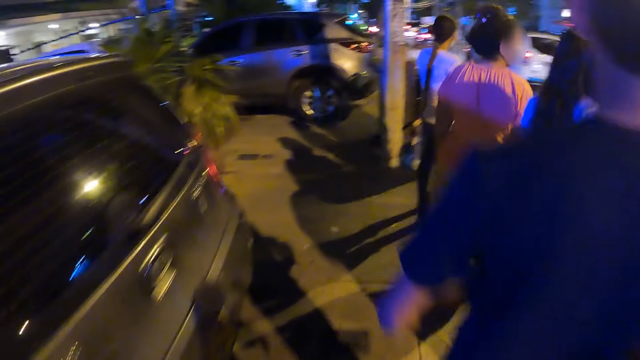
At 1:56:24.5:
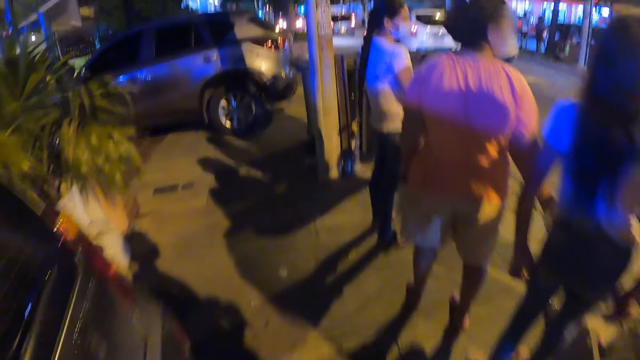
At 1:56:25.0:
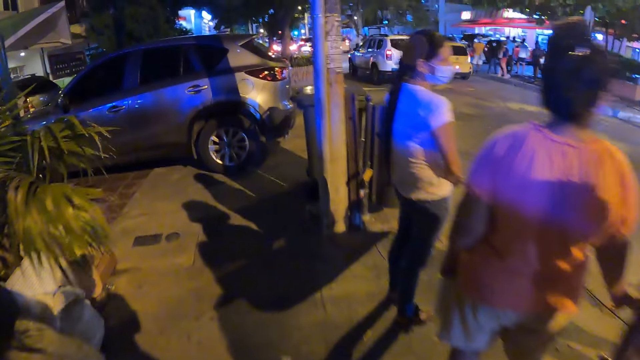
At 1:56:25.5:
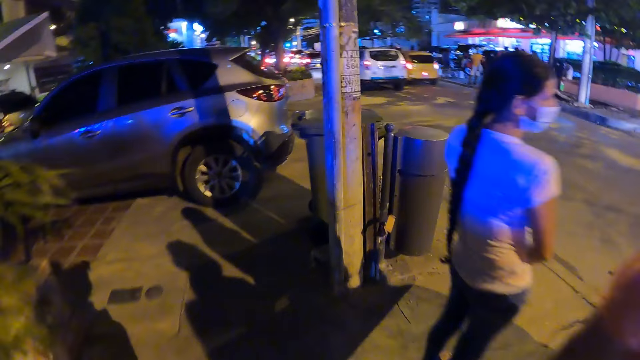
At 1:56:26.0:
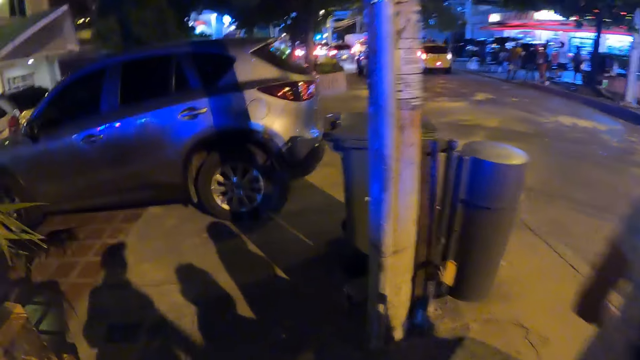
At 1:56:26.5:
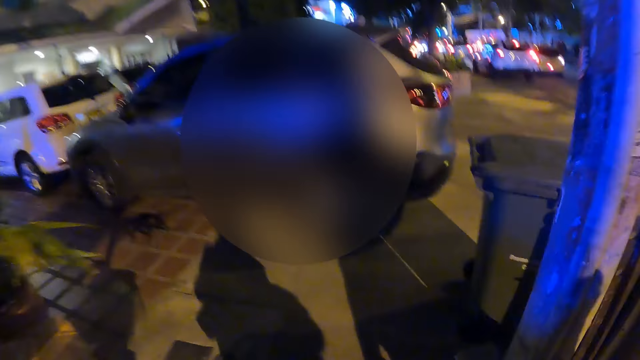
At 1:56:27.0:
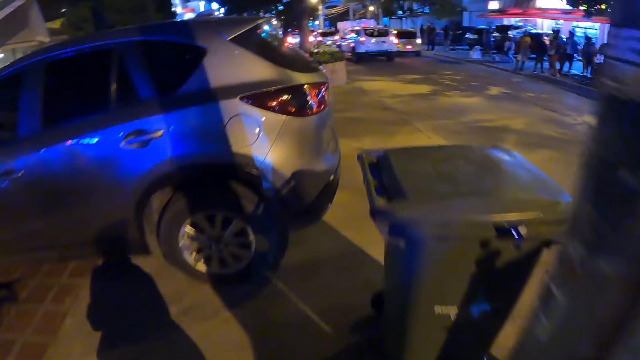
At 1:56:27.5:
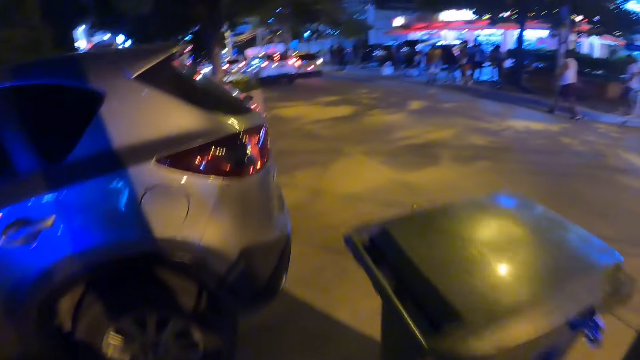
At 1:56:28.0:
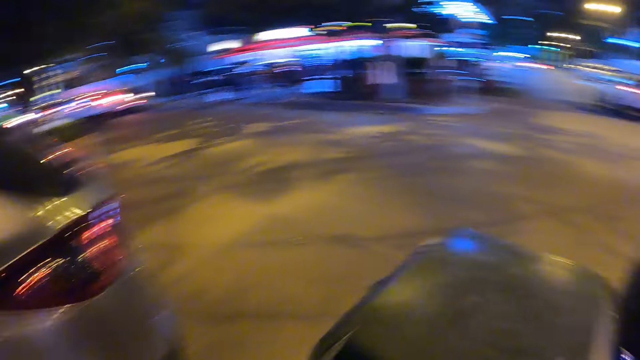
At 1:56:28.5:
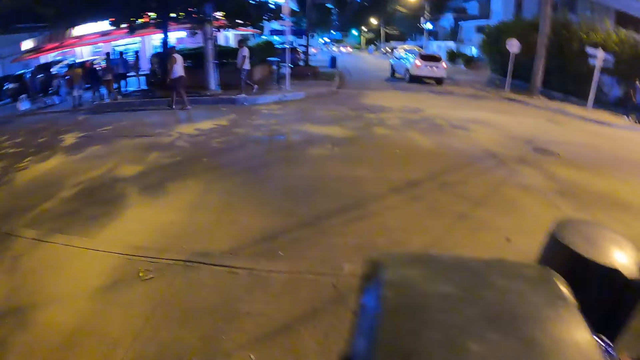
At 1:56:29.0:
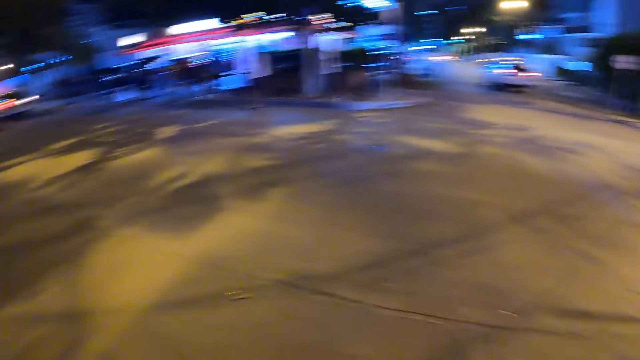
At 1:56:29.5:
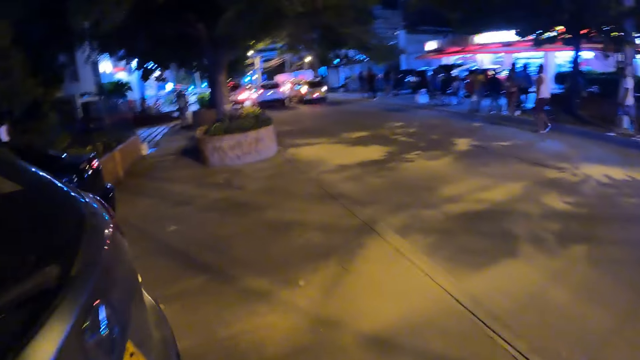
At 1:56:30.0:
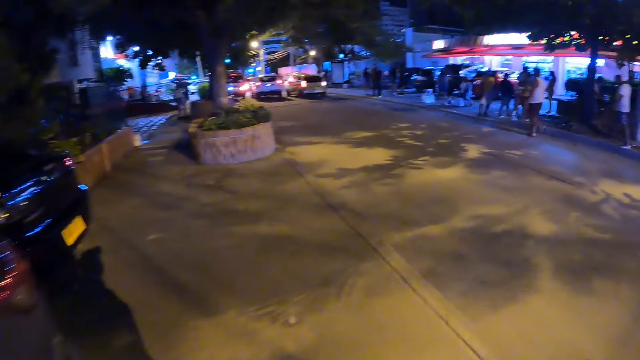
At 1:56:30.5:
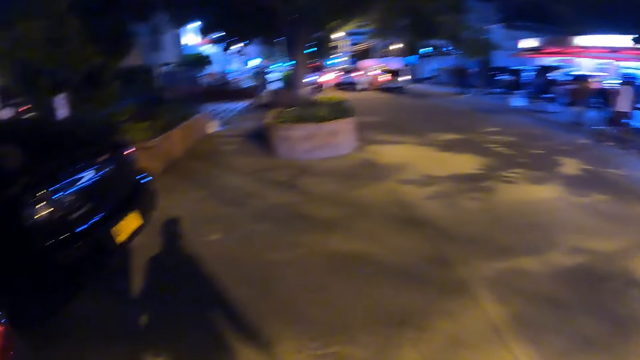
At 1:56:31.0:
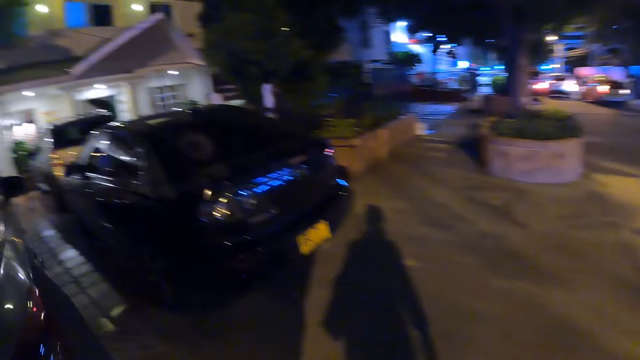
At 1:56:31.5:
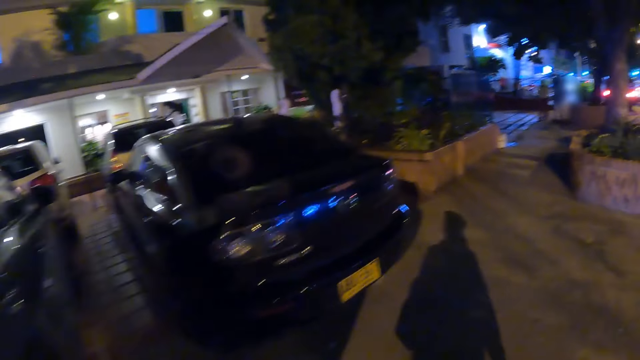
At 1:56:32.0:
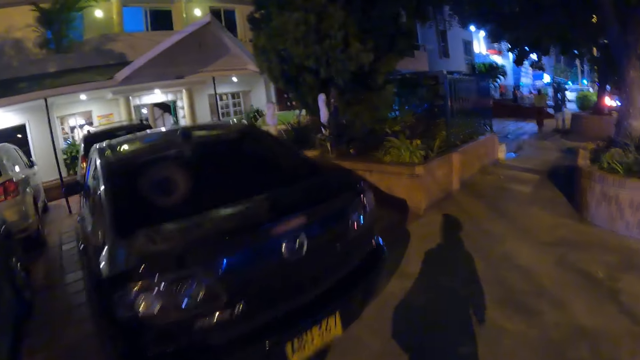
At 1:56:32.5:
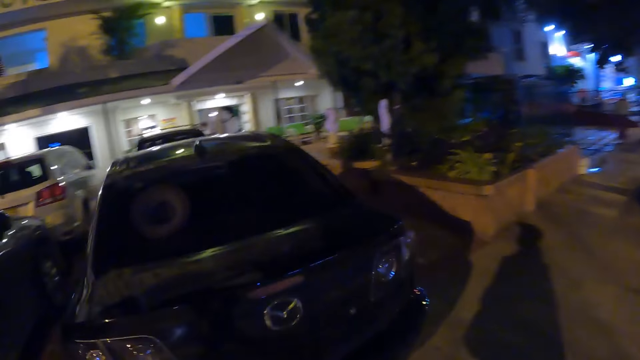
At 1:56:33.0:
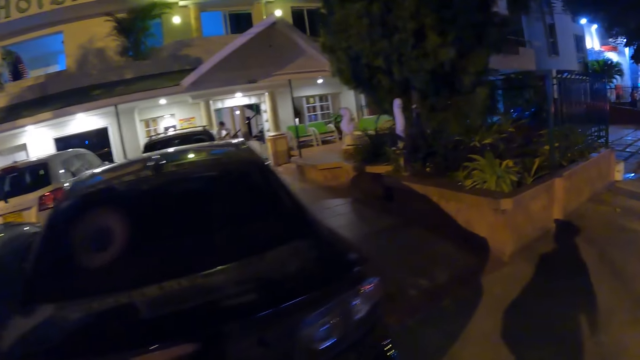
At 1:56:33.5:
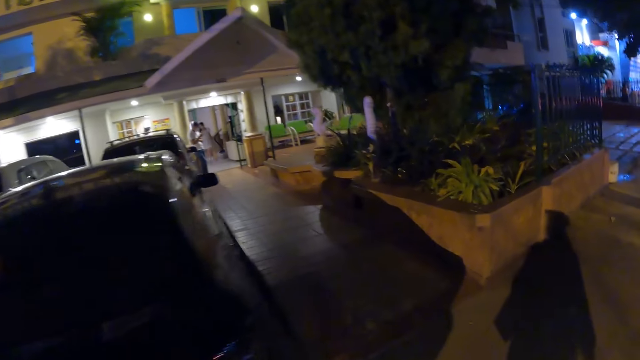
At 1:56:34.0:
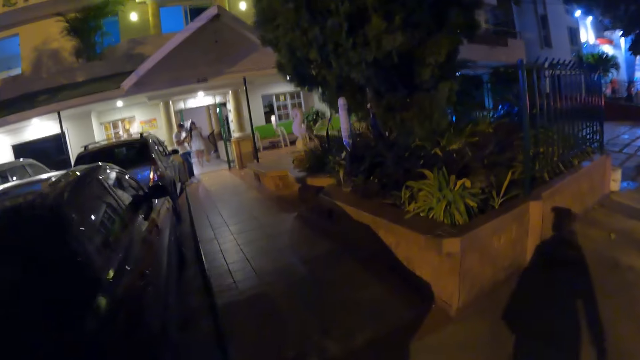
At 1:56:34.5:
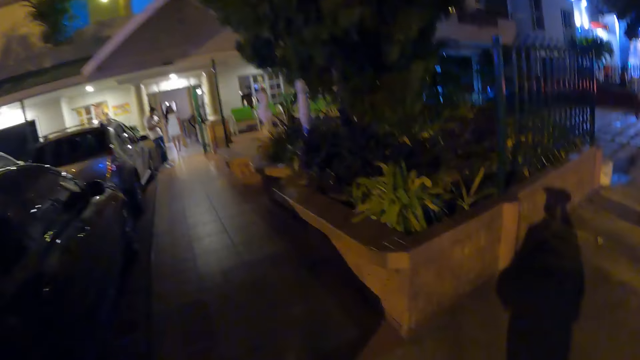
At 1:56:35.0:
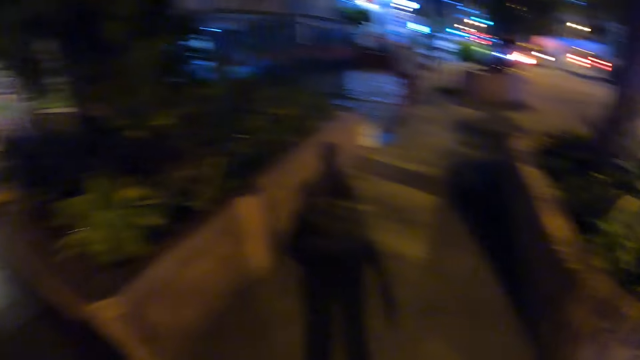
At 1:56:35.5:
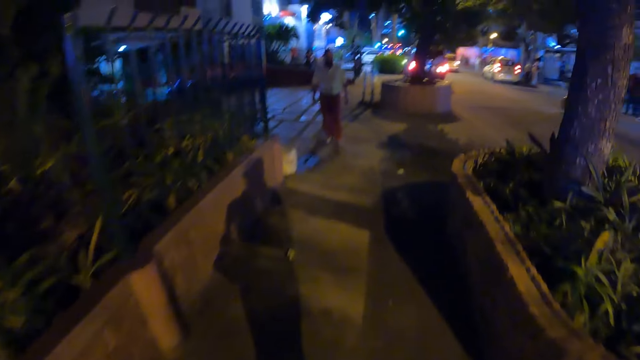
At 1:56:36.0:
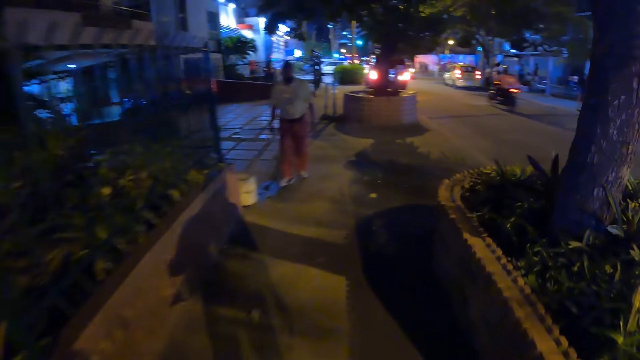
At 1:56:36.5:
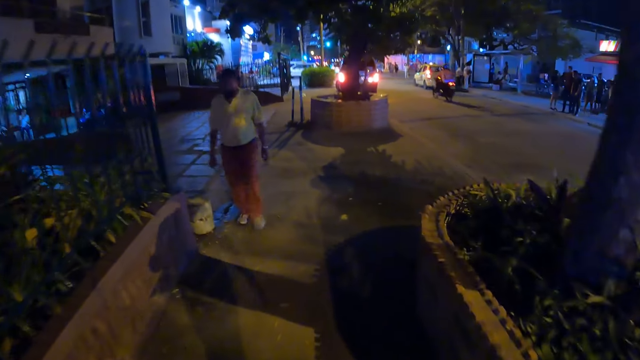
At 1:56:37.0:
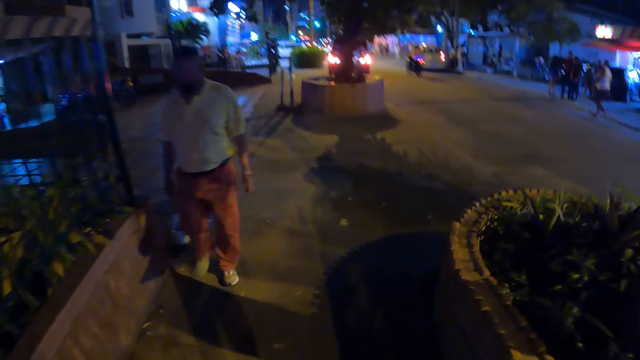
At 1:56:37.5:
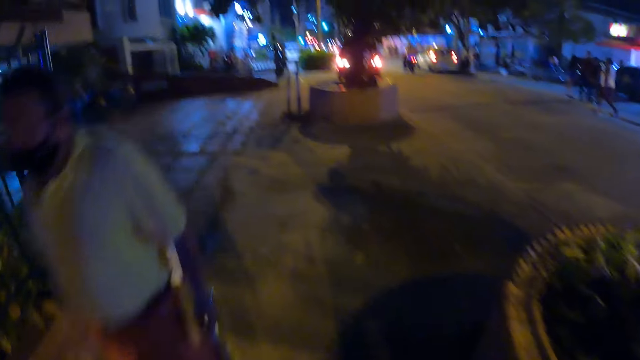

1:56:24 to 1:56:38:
A bike drives past the camera wearer.

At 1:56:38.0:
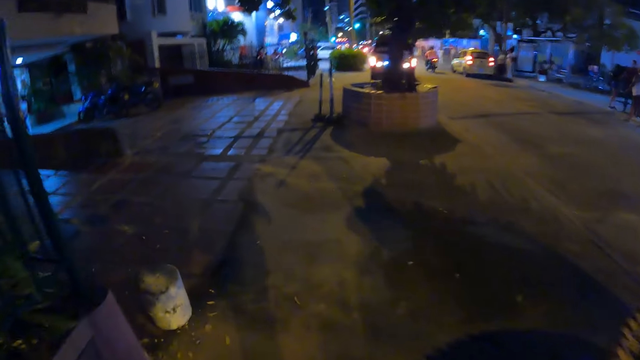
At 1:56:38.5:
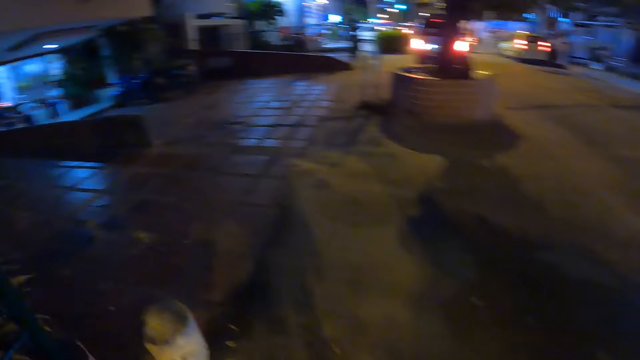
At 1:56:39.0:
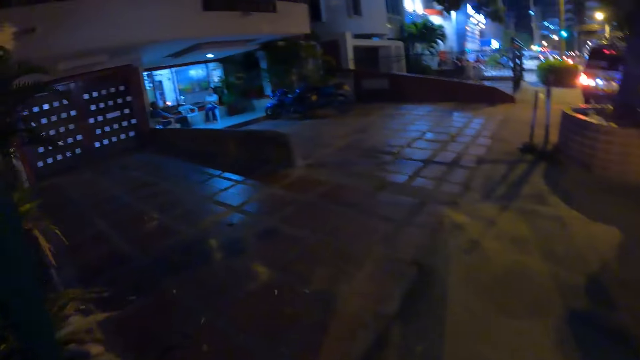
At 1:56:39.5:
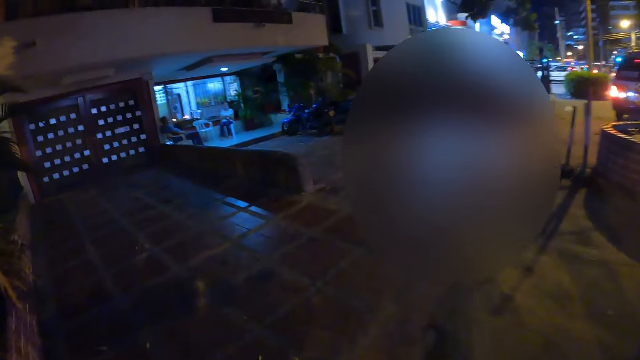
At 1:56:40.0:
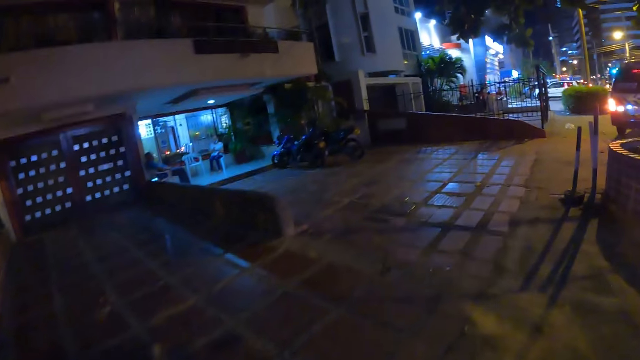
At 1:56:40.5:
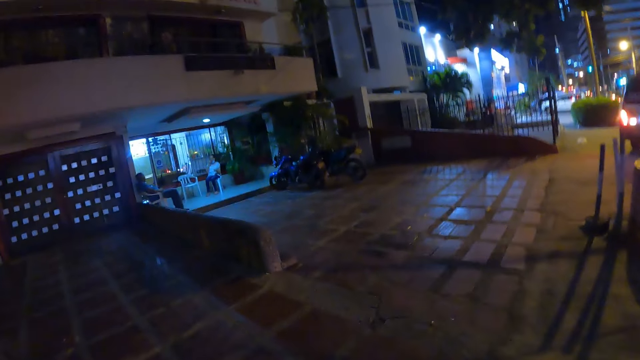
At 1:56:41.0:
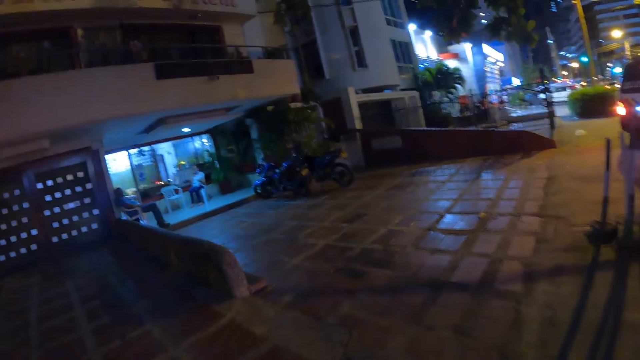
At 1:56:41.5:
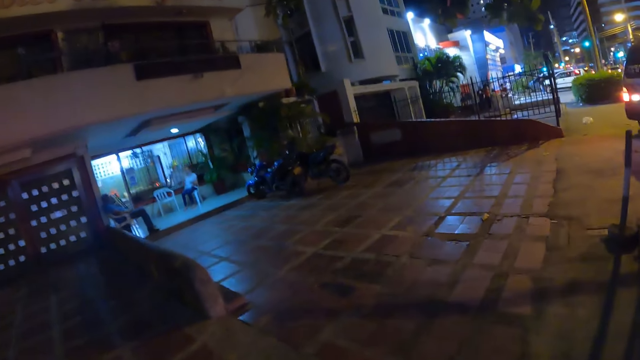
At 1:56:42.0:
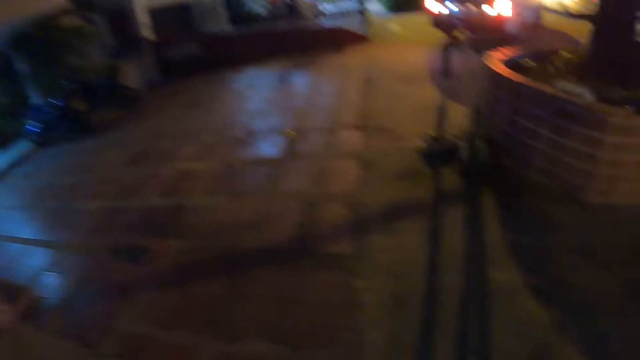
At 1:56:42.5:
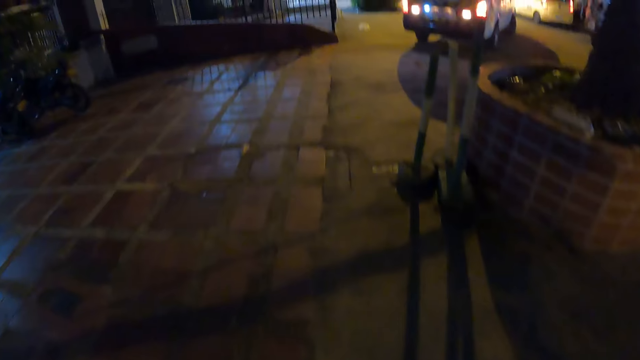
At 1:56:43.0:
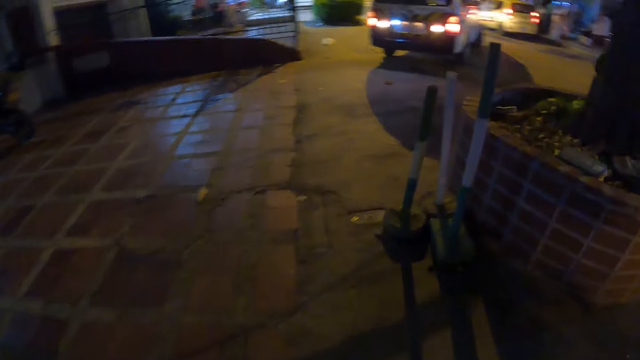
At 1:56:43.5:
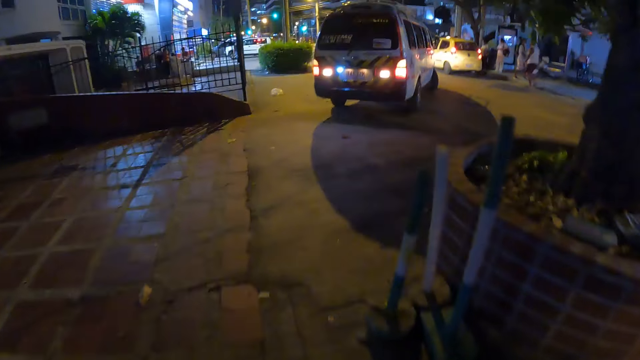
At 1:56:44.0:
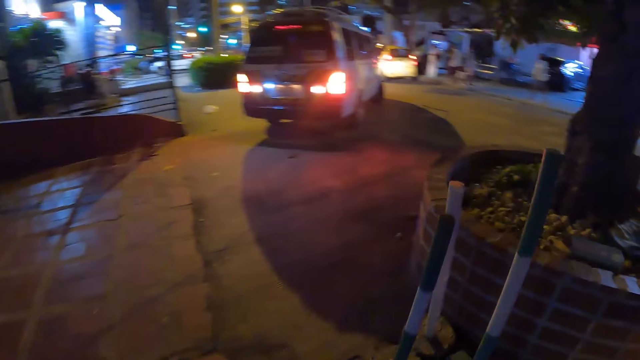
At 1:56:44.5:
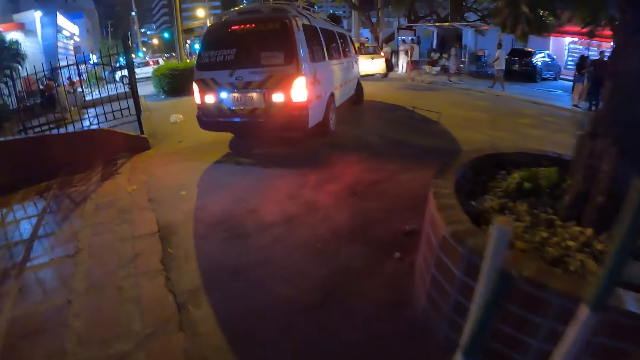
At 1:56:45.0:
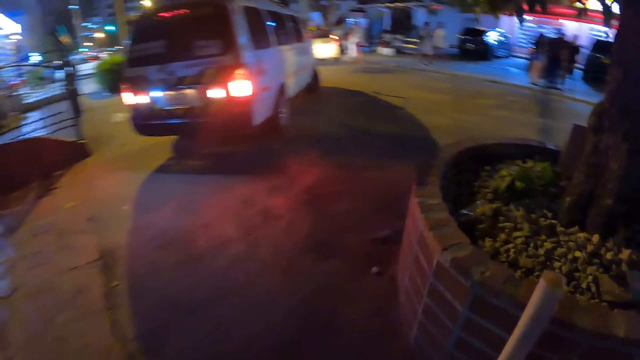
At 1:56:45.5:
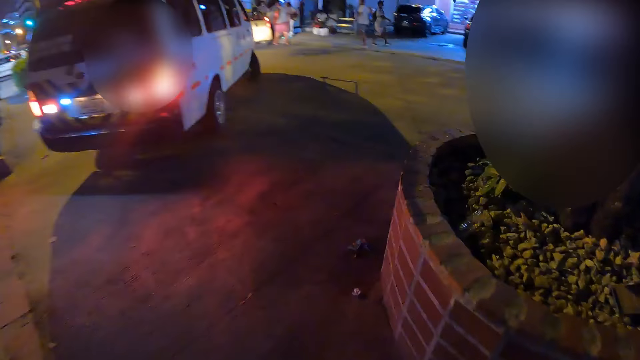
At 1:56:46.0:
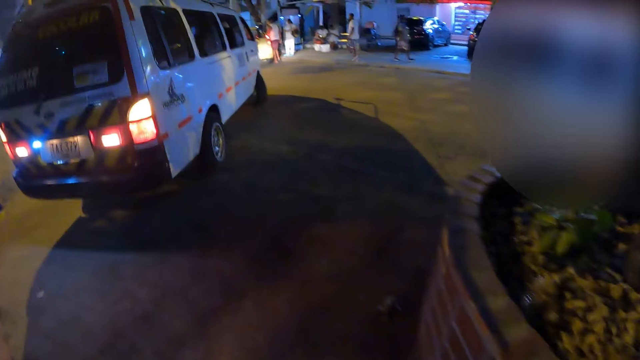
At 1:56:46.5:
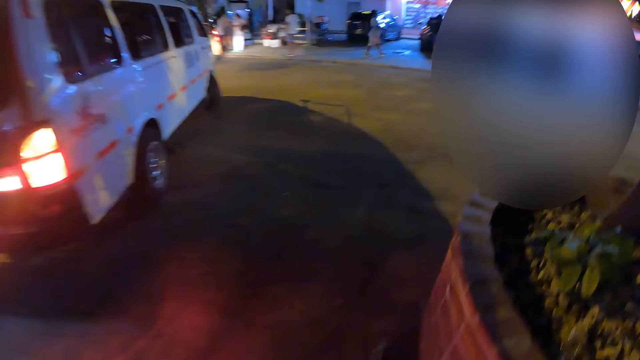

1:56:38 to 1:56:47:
A bike drives past the camera wearer.
